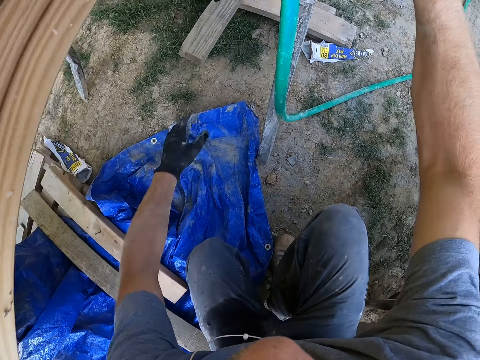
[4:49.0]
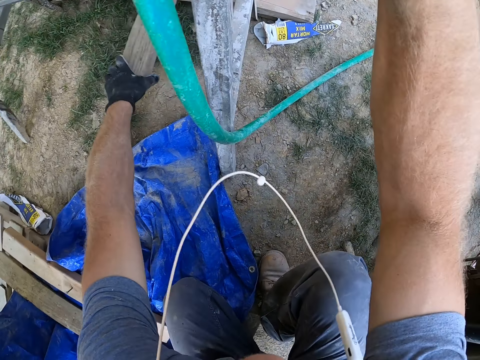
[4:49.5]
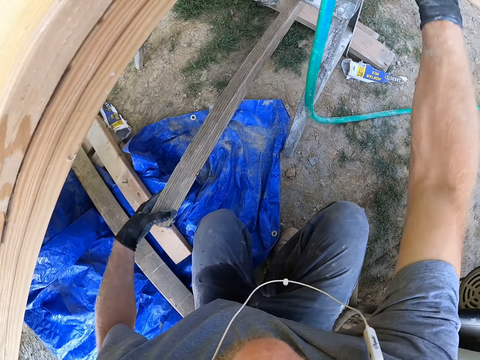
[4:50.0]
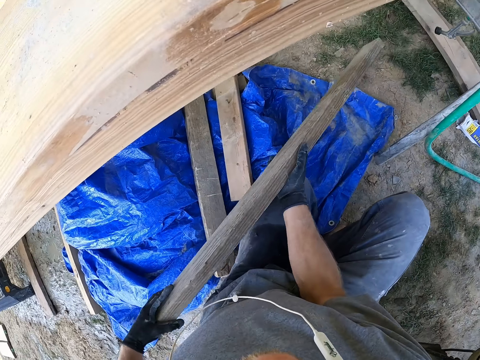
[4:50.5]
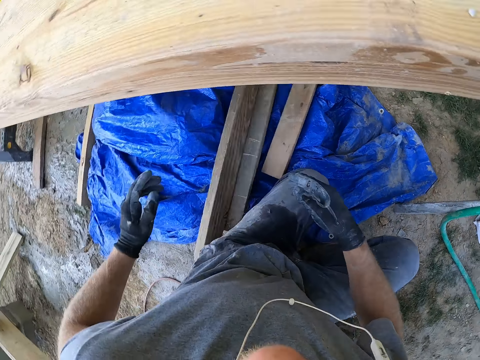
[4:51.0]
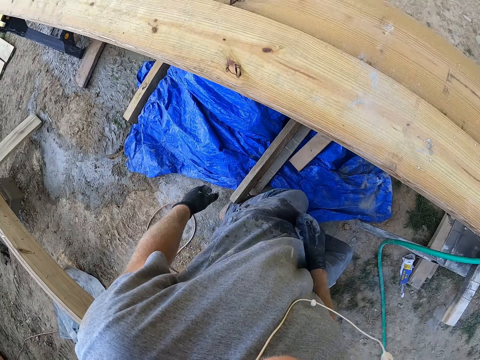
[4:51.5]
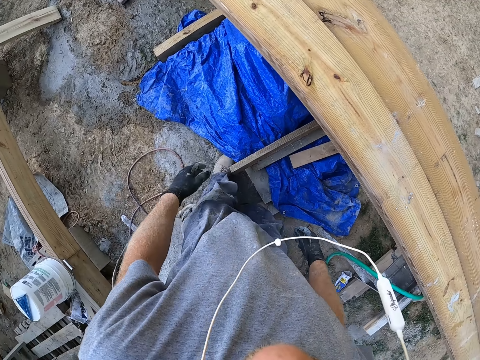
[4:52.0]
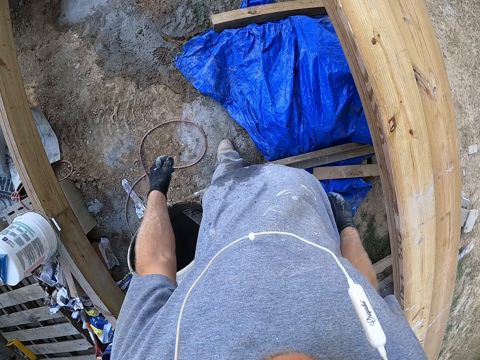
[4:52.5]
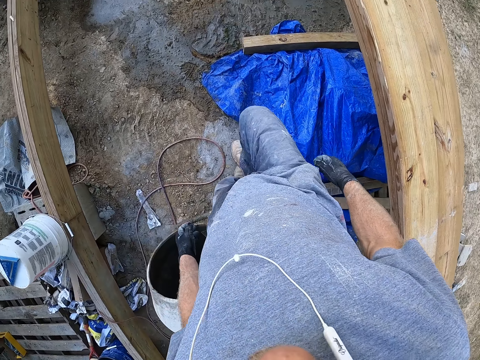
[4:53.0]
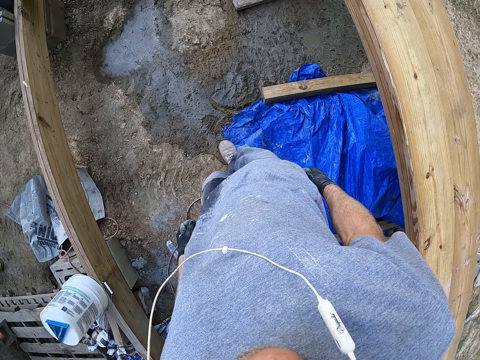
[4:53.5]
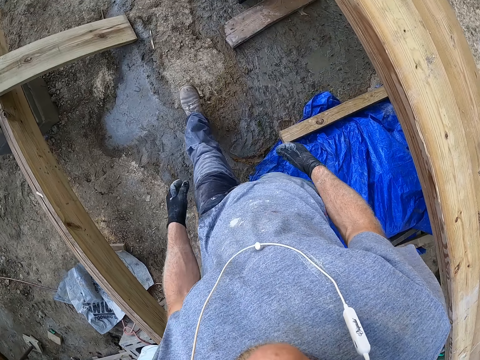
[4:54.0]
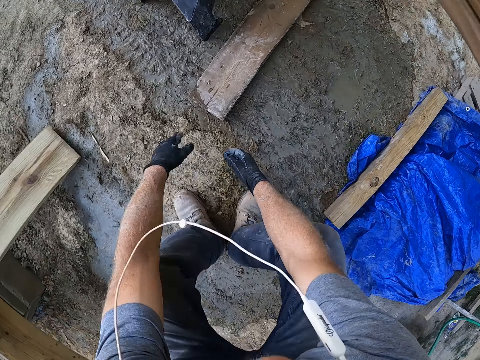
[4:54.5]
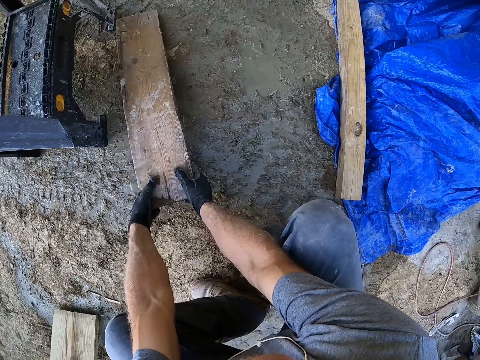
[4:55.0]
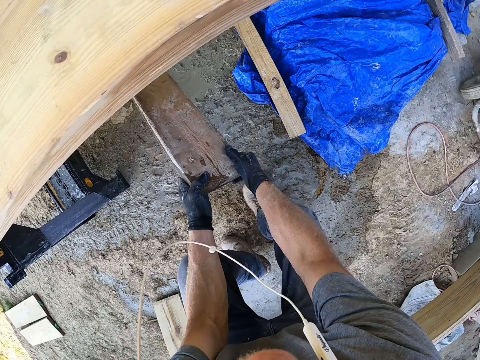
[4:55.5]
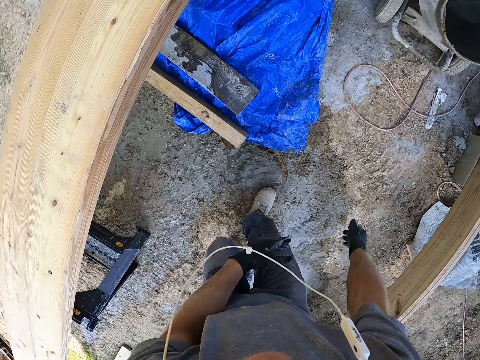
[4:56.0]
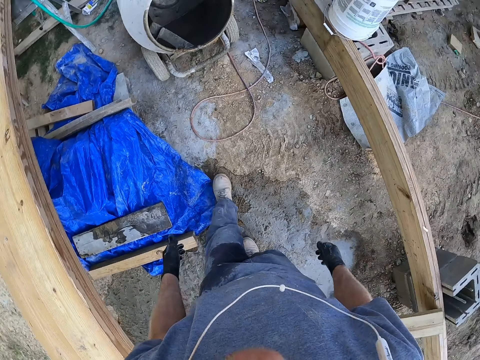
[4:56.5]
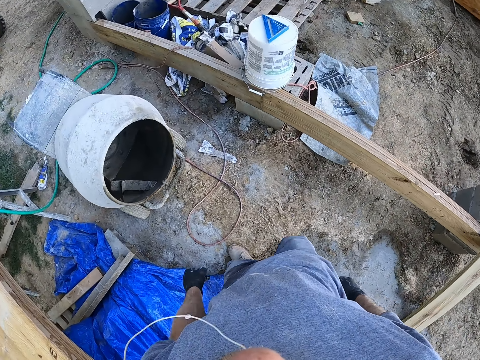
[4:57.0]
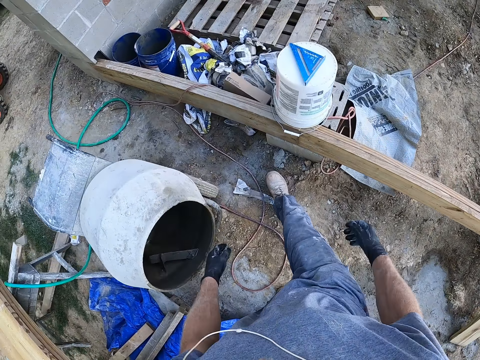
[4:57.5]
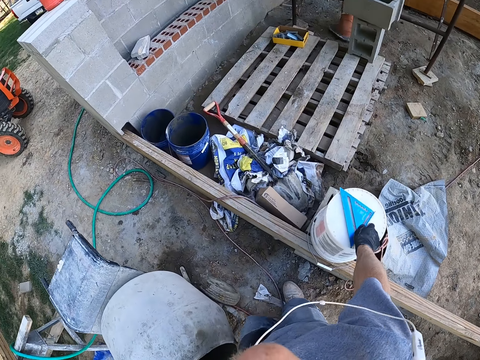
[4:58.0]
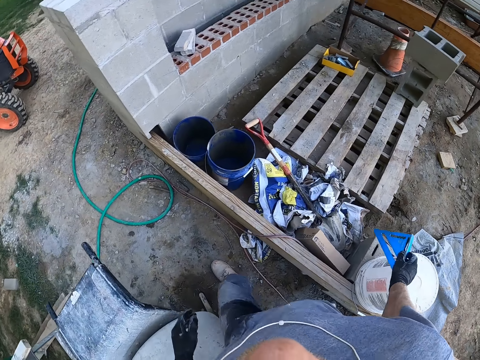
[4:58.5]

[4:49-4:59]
The camera wearer holds something. He picks up a wooden plank or piece of wood with his left hand. He holds the piece of wood and drops the piece of wood on the tarp. He stands up, turns around, walks around the construction site and bends down. He picks the wooden plank with his hands. He drops the wooden plank on the wrapper. He stands up and walks around the construction site. He picks a set square on a bucket with his right hand.

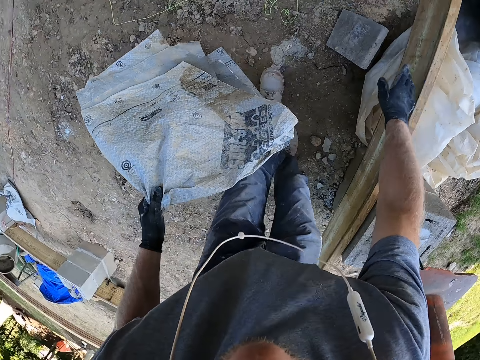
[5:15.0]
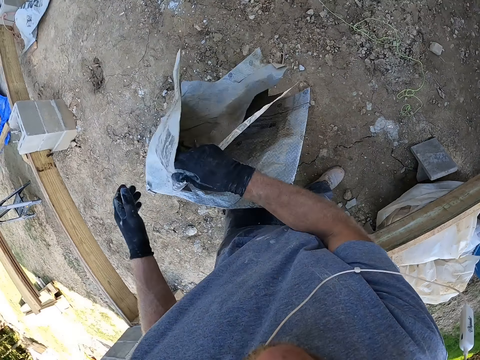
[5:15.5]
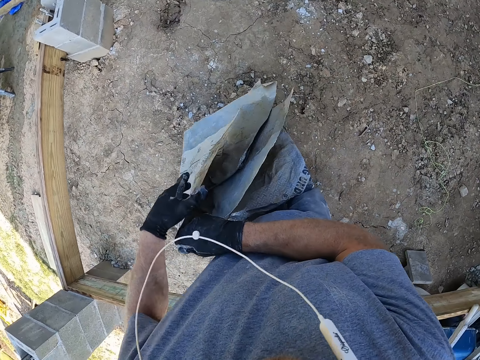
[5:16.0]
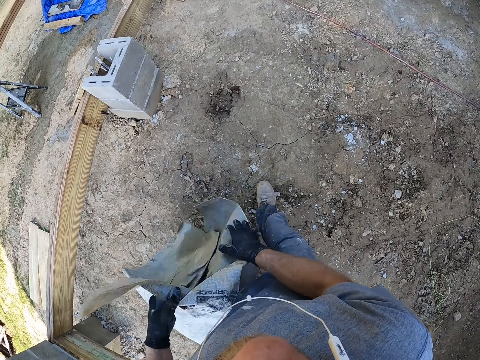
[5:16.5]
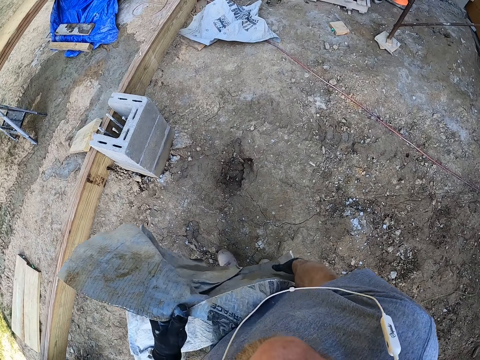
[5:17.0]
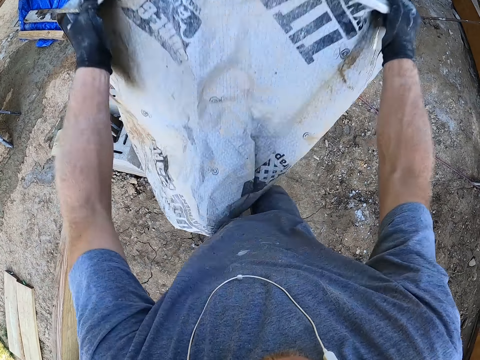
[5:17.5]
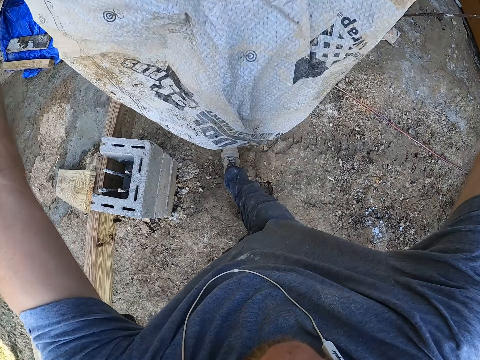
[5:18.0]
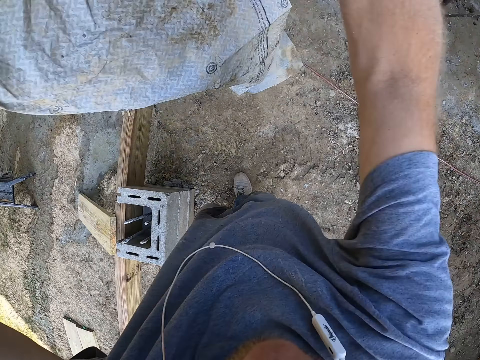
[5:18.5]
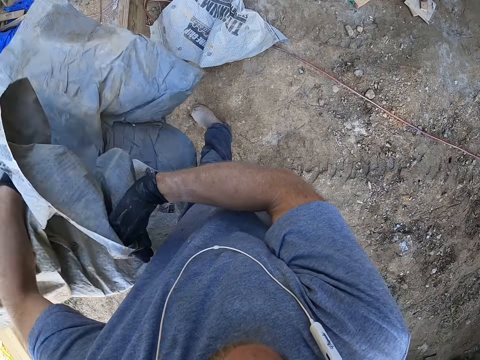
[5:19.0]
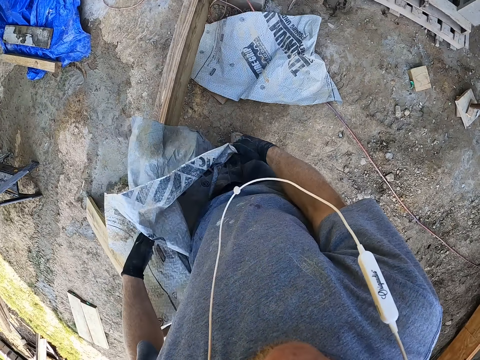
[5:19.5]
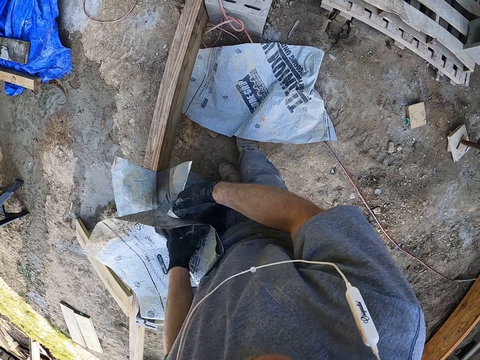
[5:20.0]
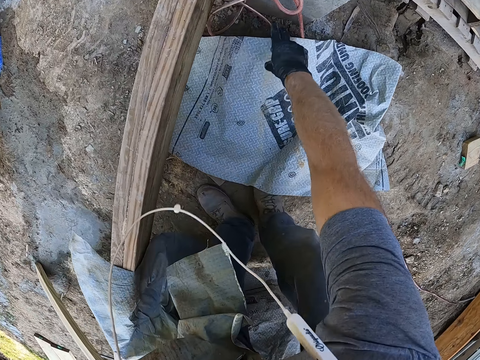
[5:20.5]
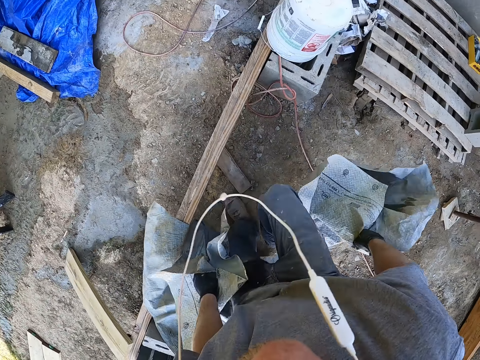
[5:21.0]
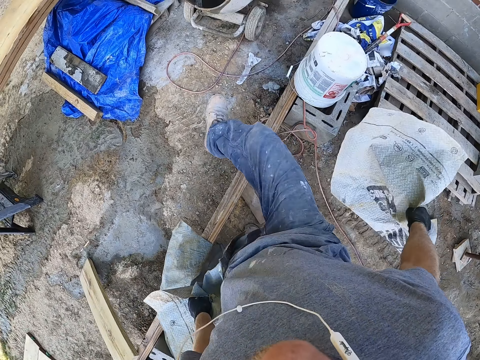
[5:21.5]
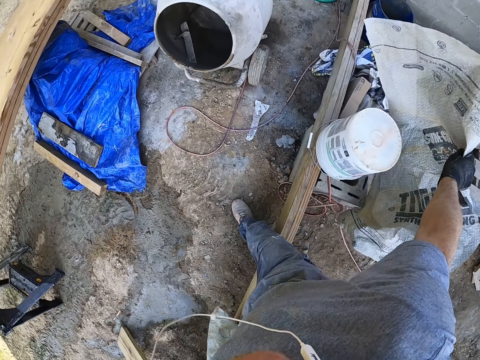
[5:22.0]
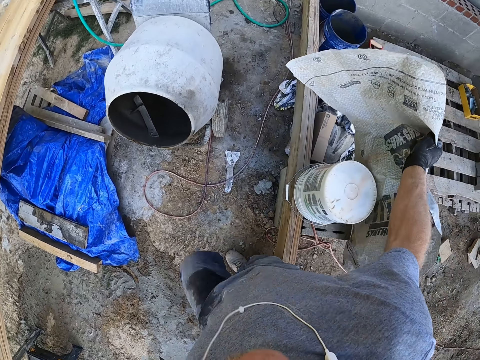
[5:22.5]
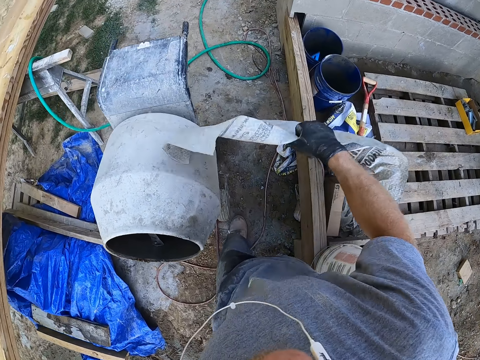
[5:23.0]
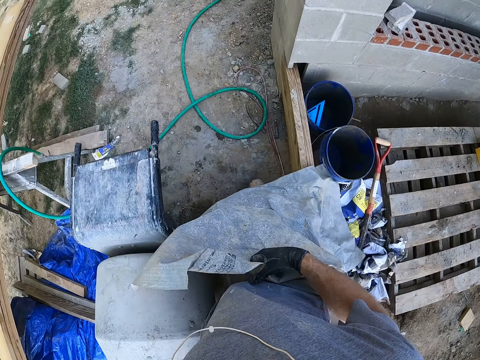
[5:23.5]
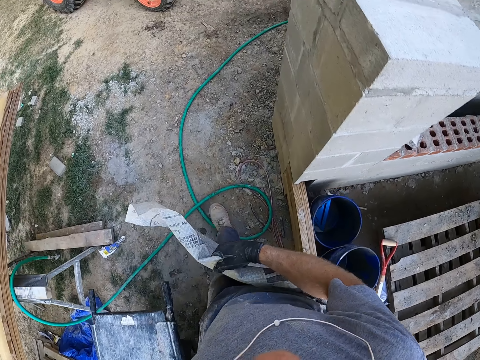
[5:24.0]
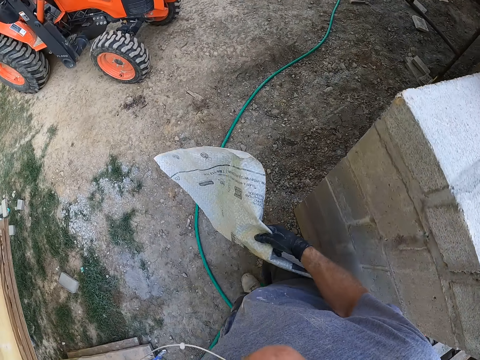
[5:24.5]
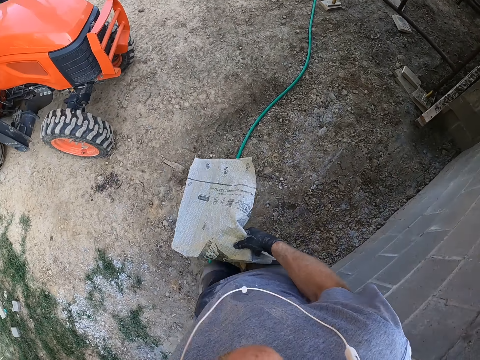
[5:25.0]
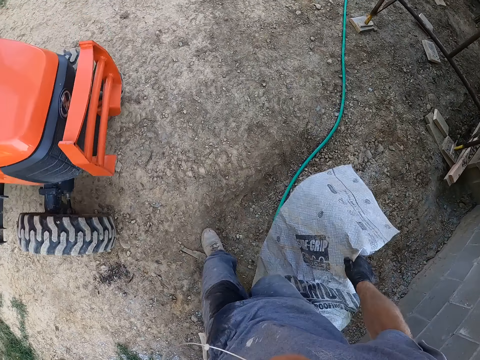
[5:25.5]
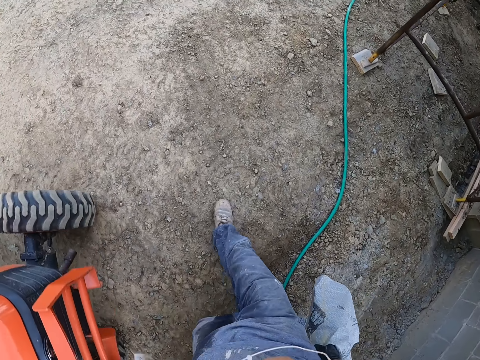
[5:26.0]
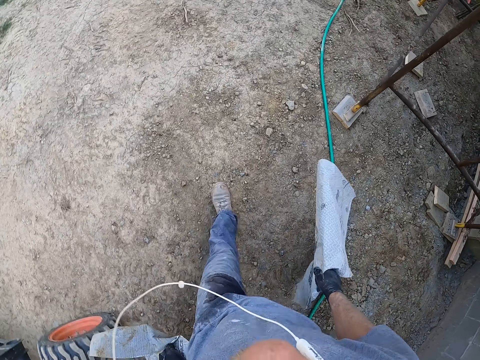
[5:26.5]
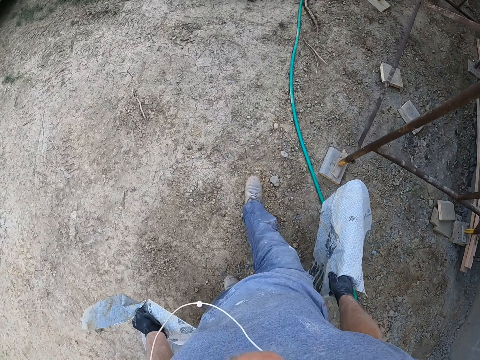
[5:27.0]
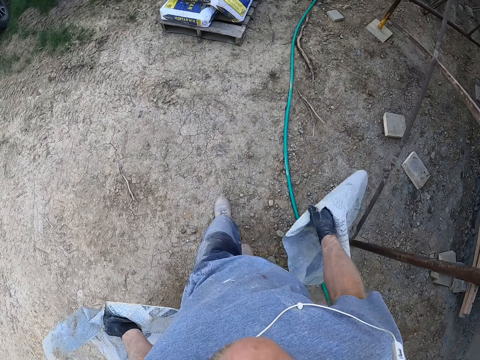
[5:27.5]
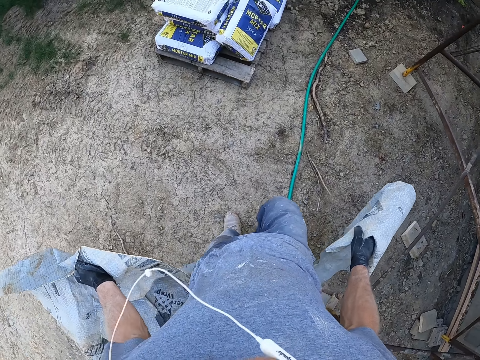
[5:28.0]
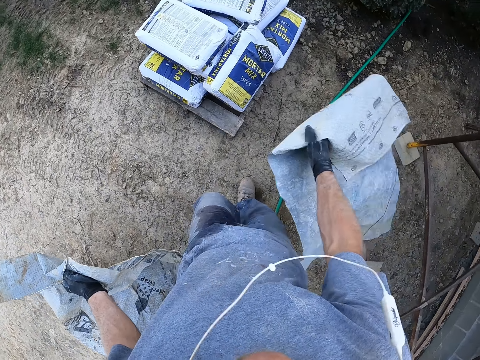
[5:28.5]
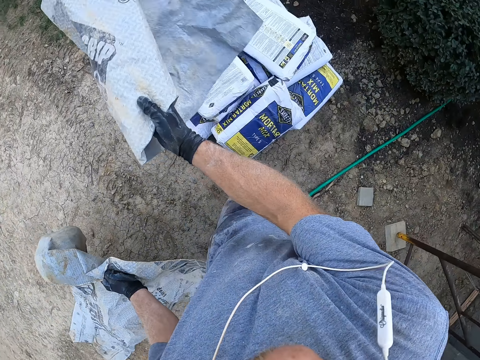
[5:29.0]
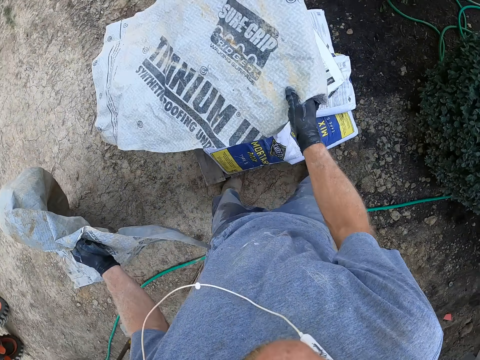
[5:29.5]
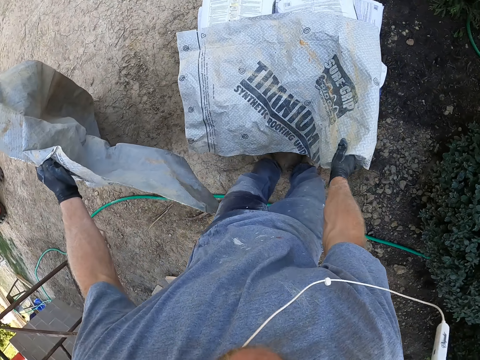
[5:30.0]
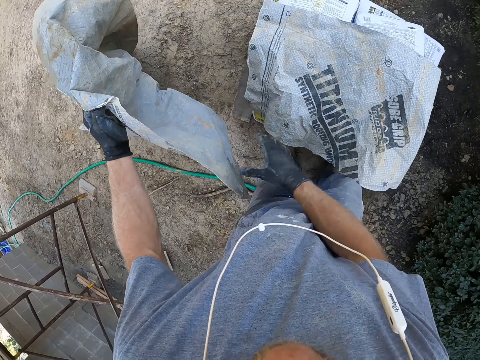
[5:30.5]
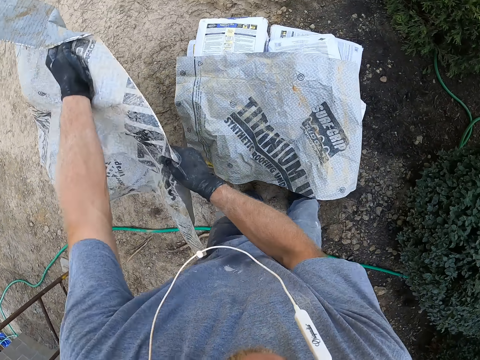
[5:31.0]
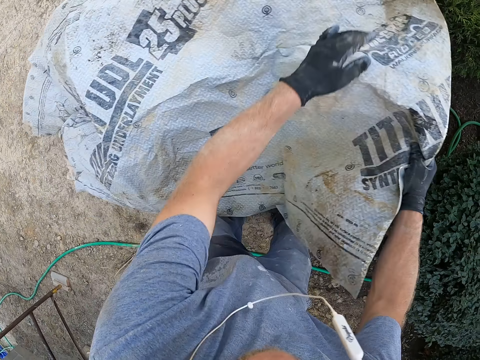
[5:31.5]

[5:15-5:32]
The camera wearer holds the synthetic underlayment. He stretches the sack with his hands. He walks around the construction site. He unfolds the synthetic underlayment. He bends down. He picks the sack with his left hand. He stands up. He walks around on the construction site. He covers the cement with the synthetic underlayment. He drops the sacks with his right hand.
